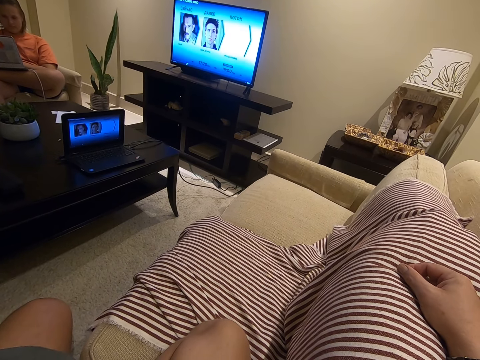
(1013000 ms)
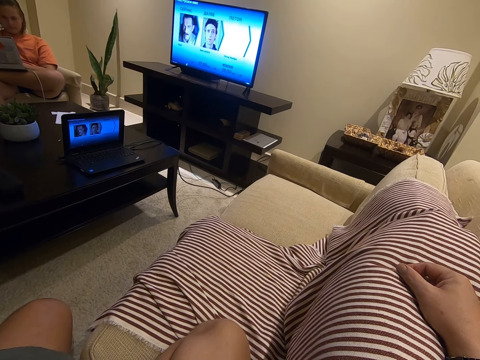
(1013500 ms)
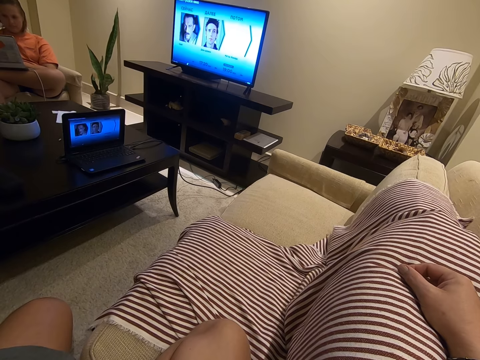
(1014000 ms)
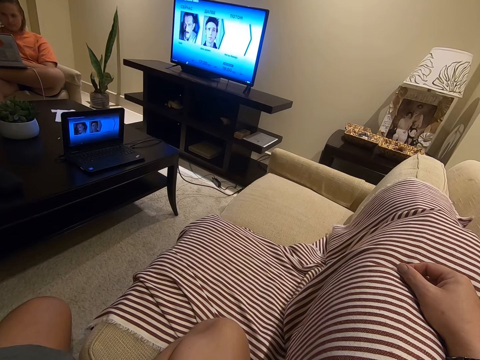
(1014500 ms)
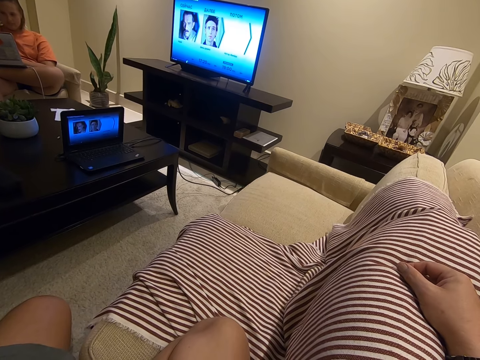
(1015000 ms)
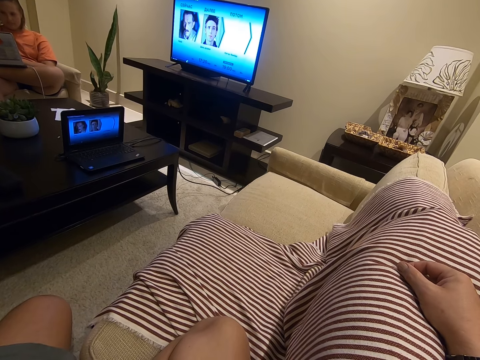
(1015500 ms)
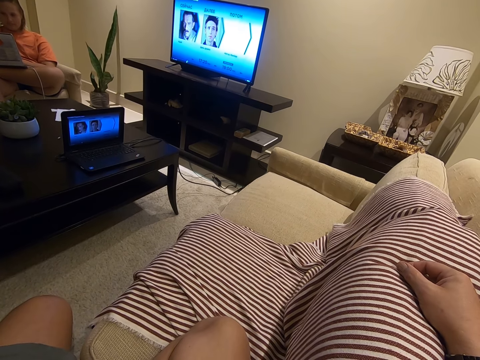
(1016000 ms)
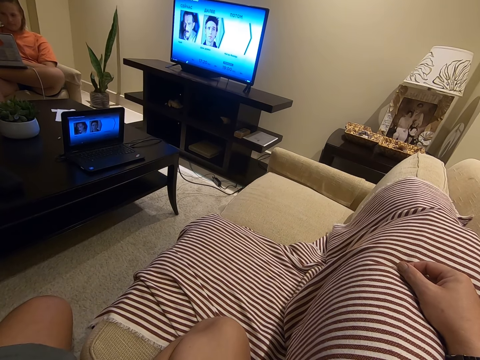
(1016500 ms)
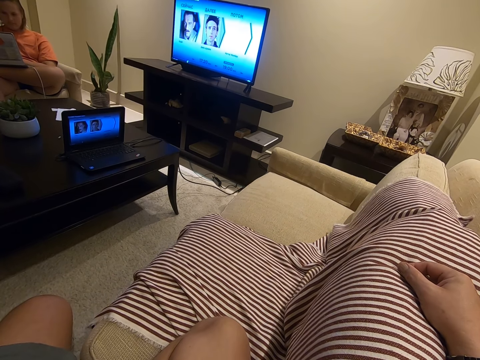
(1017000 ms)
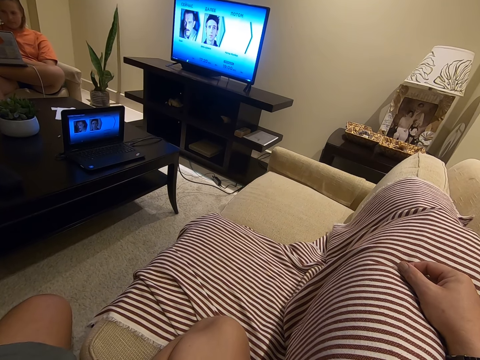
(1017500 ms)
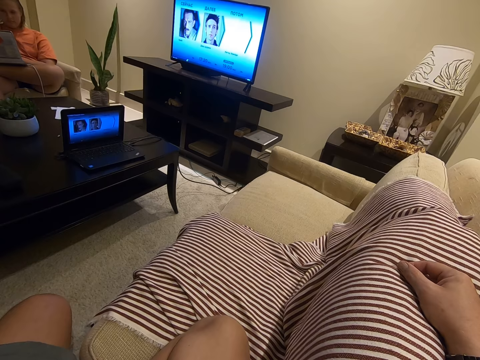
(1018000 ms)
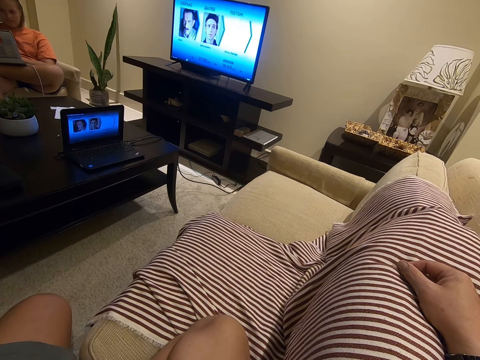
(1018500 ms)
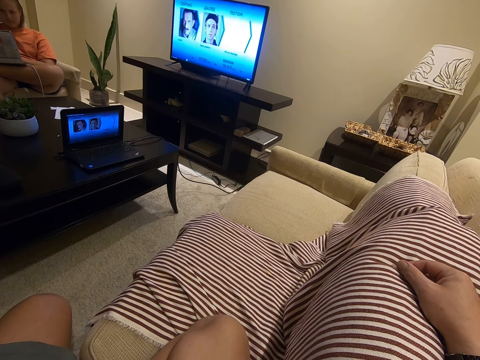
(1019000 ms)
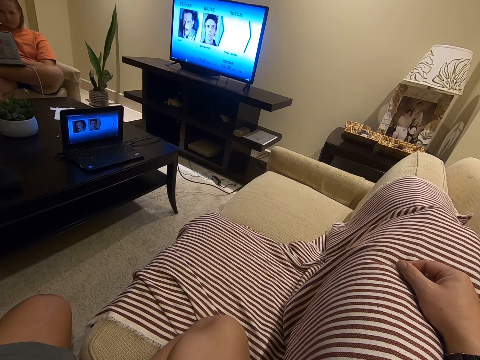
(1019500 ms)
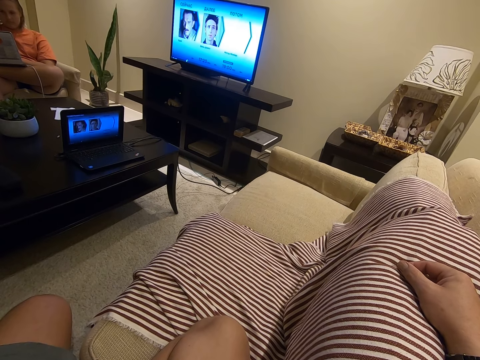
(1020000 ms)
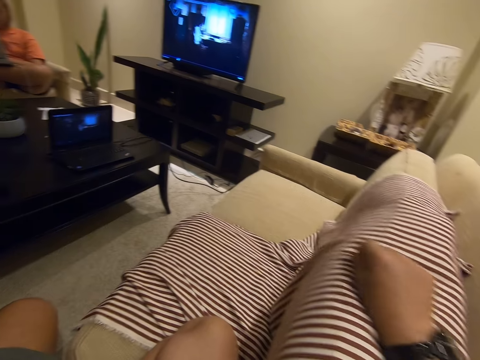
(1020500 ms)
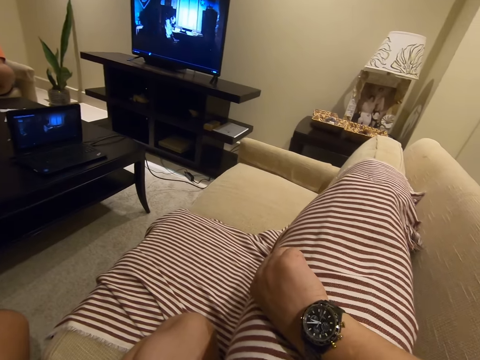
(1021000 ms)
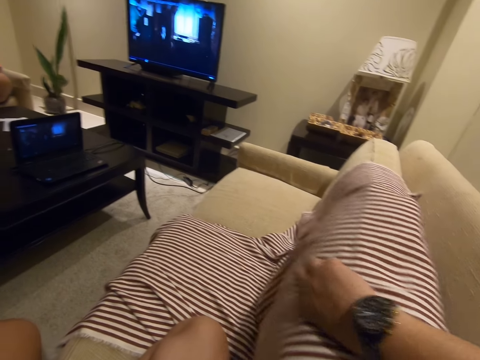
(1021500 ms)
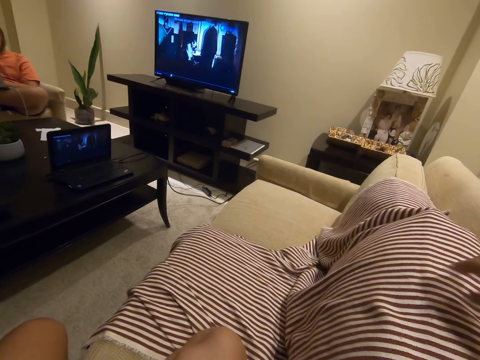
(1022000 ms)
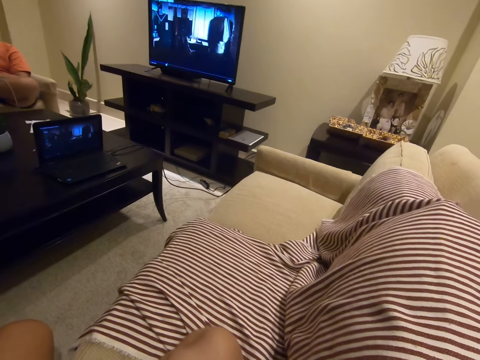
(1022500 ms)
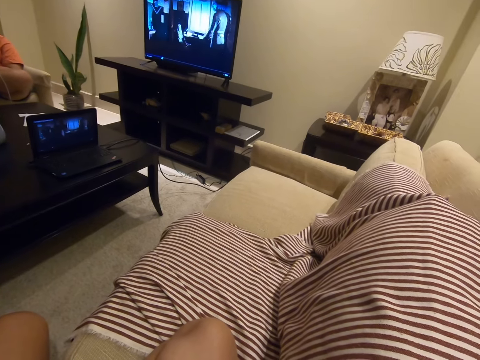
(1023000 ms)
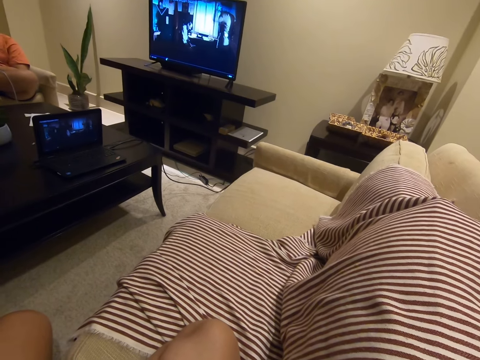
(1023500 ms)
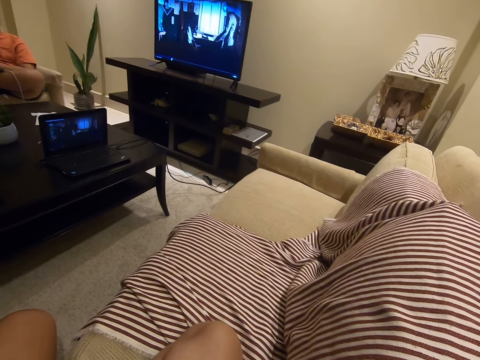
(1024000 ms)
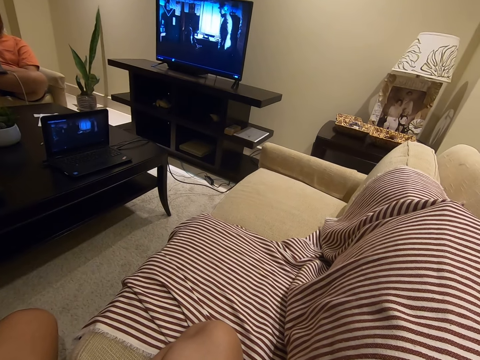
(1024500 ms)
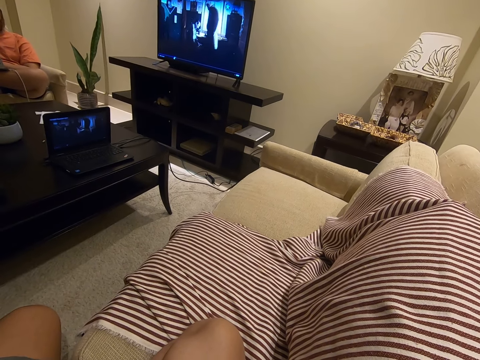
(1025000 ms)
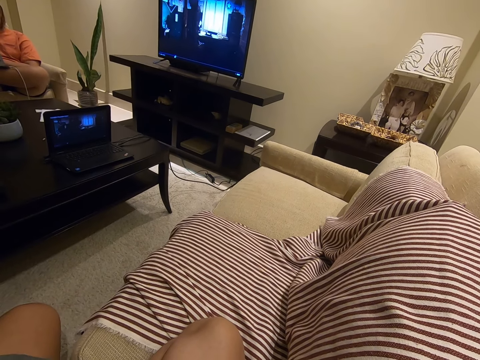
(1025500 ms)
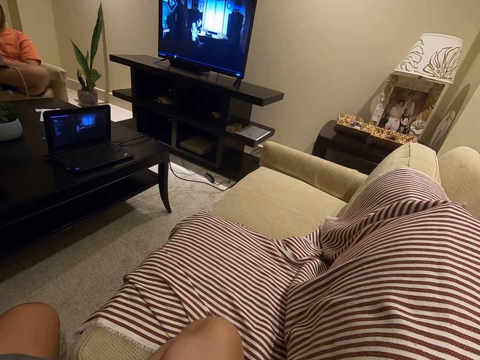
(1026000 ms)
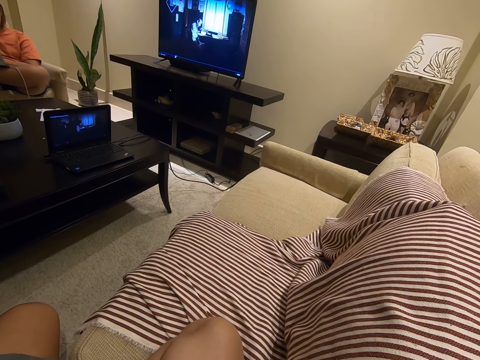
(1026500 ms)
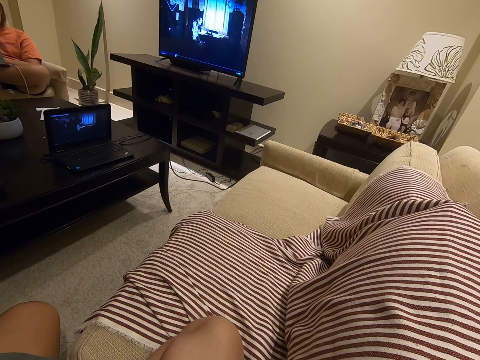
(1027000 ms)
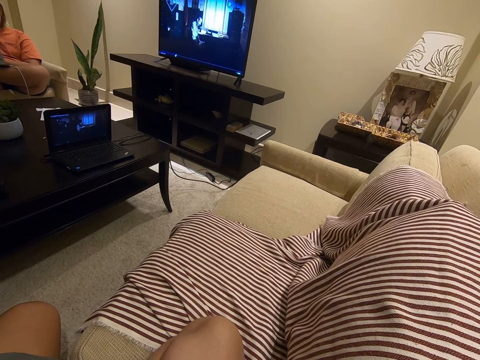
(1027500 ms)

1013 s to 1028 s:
The camera wearer turns his hand. He moves the back rest pillow forward. He moves the back rest pillow back.

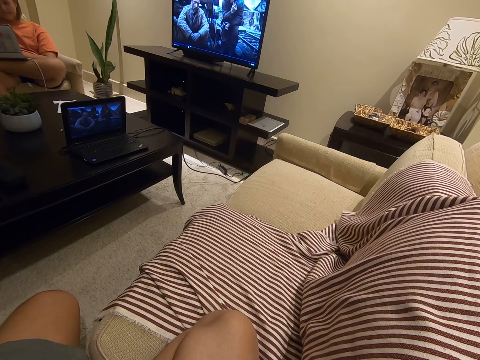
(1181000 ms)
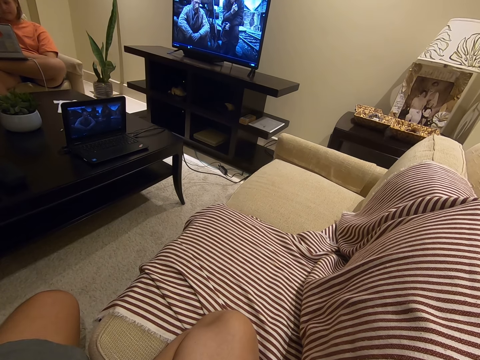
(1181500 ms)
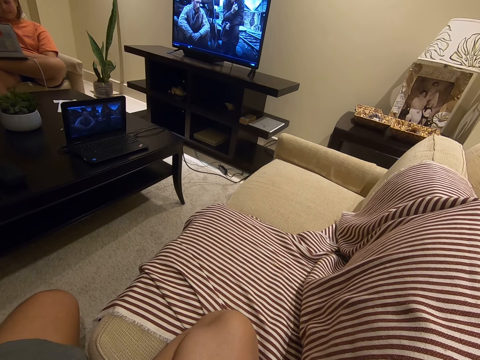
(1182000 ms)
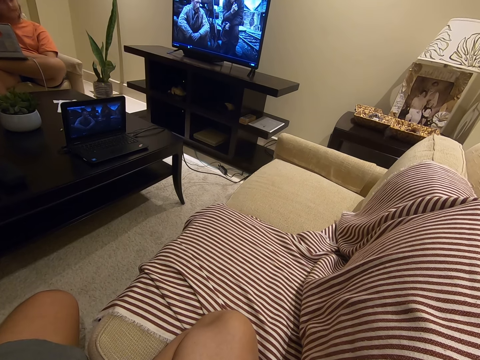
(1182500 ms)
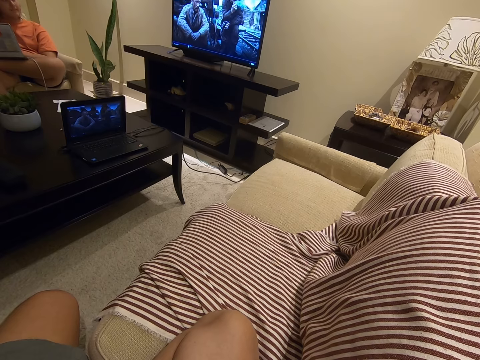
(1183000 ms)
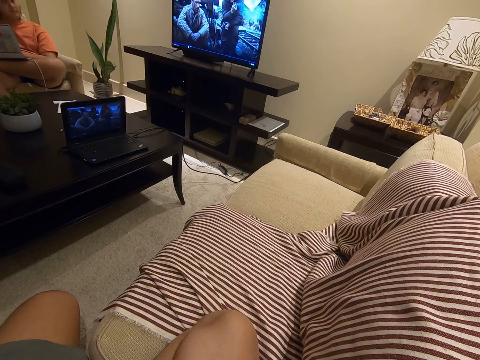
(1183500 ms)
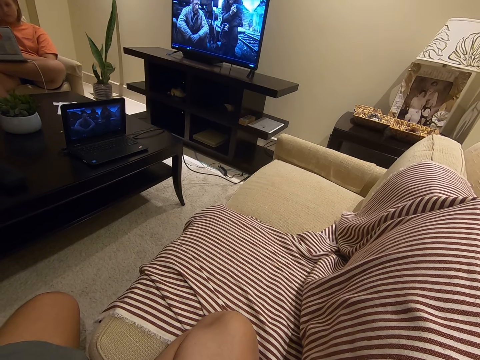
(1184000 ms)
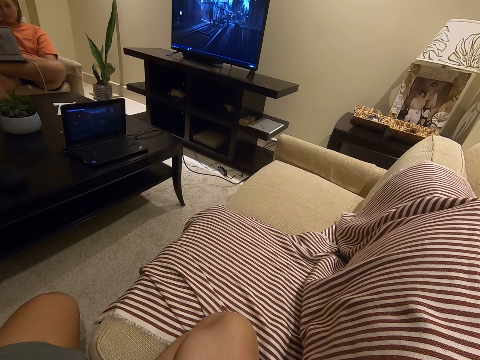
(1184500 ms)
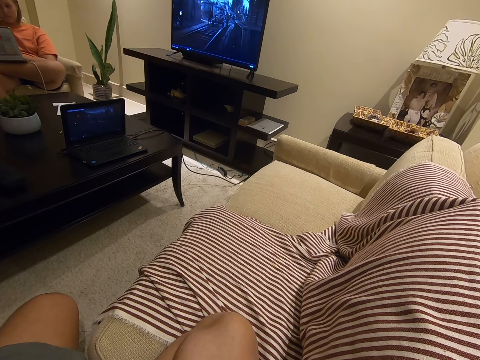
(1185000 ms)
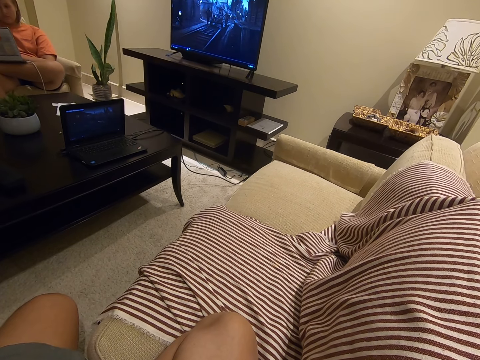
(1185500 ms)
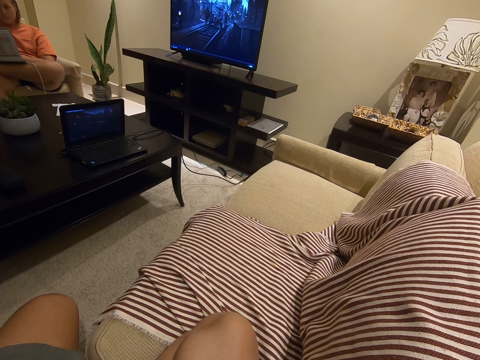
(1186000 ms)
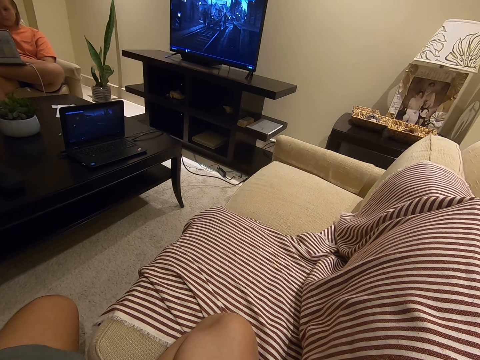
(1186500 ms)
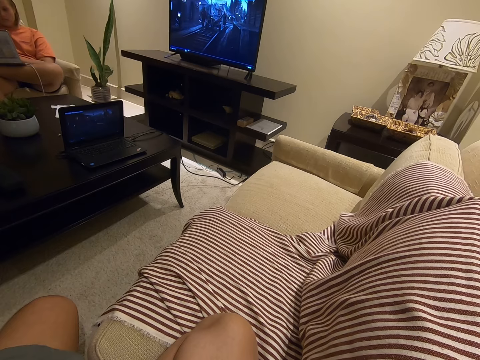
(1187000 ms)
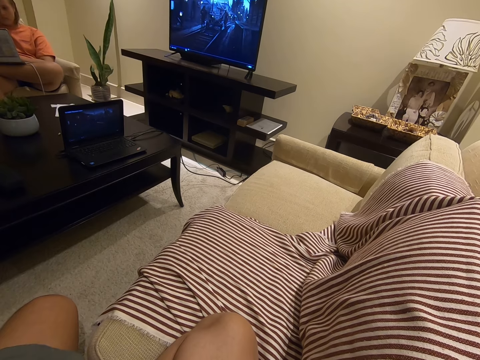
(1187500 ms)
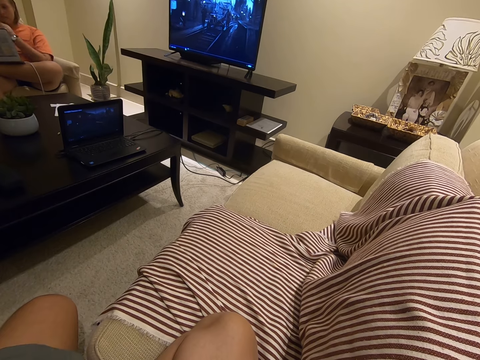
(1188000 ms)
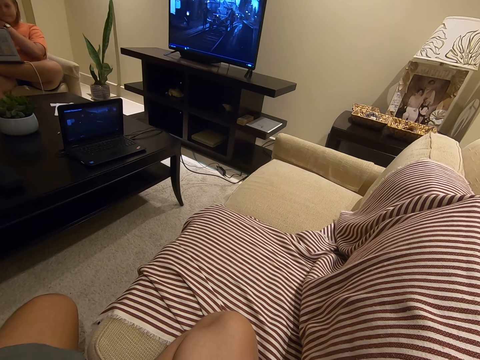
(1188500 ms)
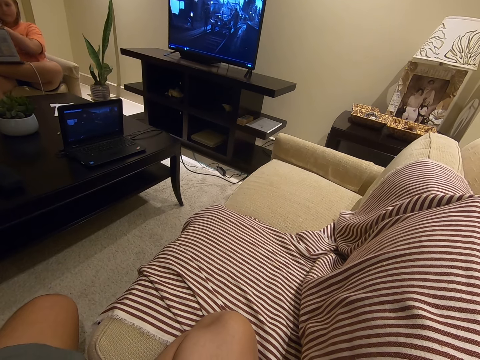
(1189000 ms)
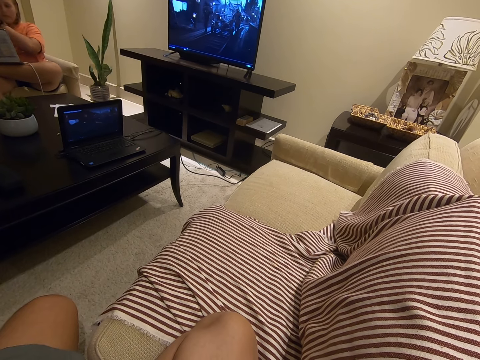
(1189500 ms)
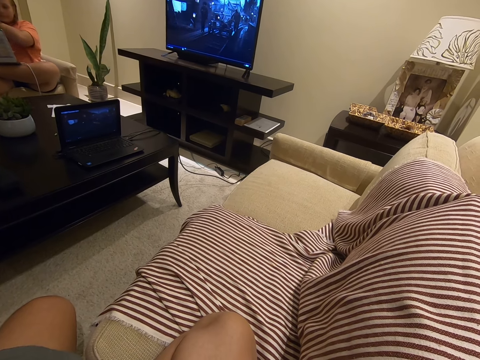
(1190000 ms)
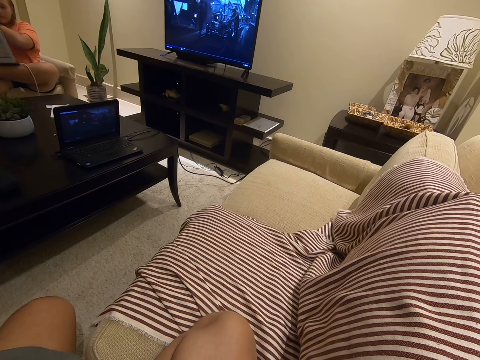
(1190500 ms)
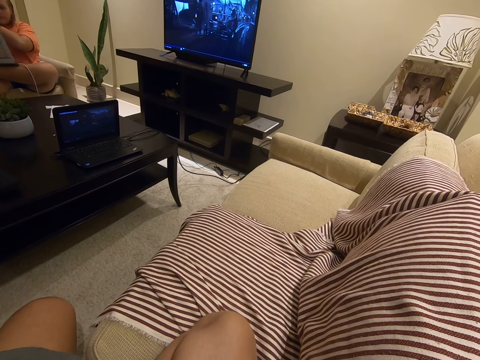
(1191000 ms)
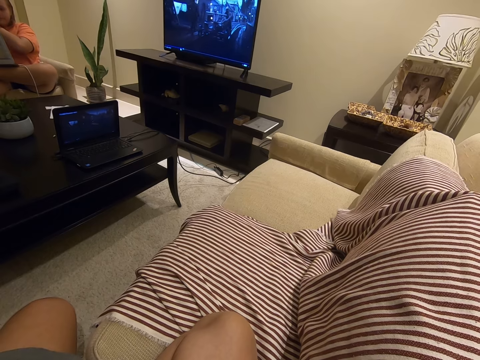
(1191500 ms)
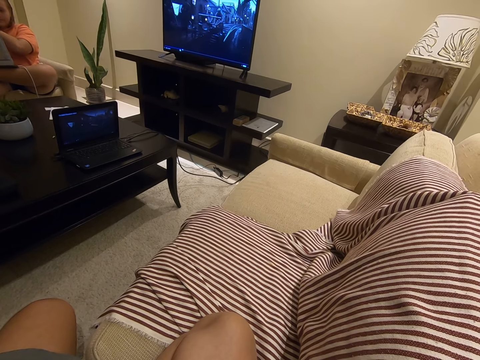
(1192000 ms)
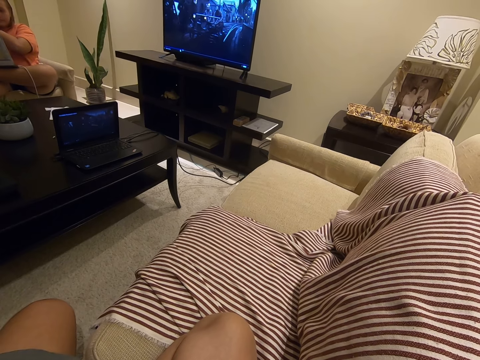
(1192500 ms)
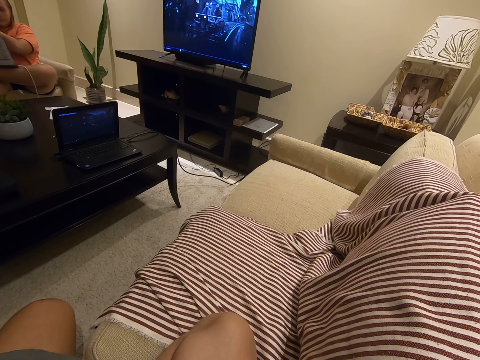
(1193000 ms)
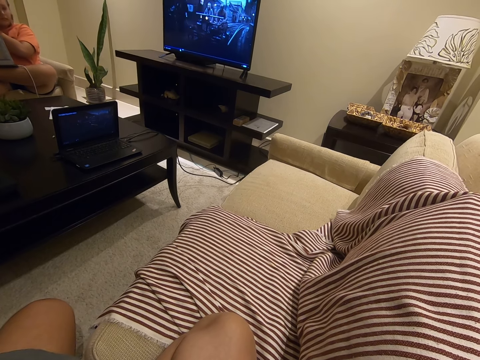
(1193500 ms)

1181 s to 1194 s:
The lady looks around. She moves her hand around and rubs her face.
